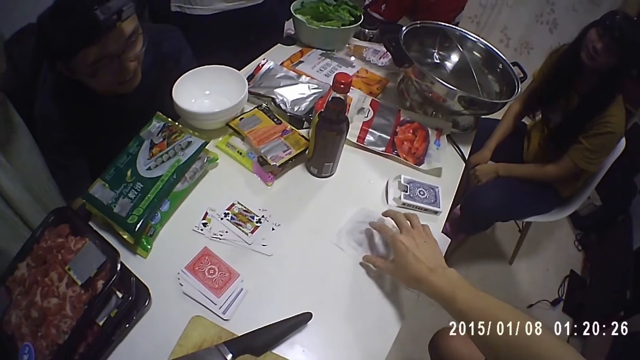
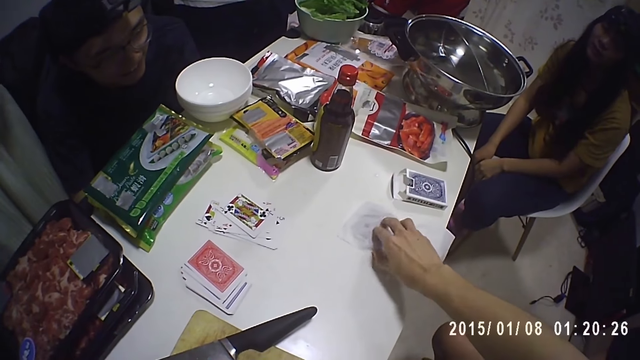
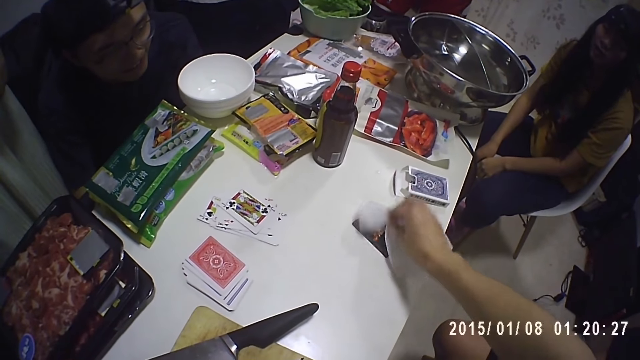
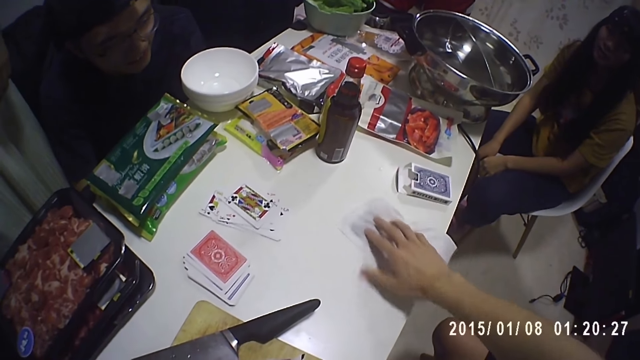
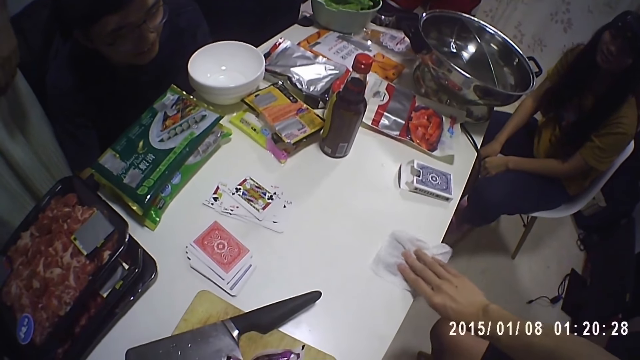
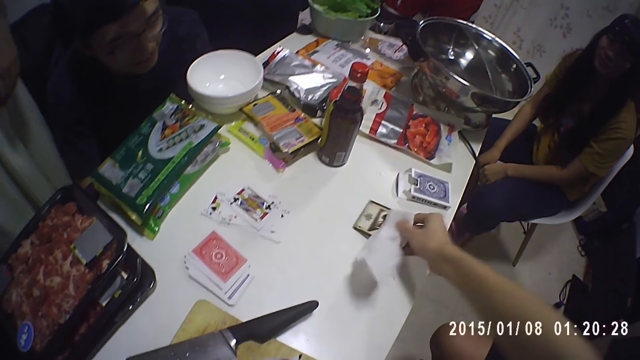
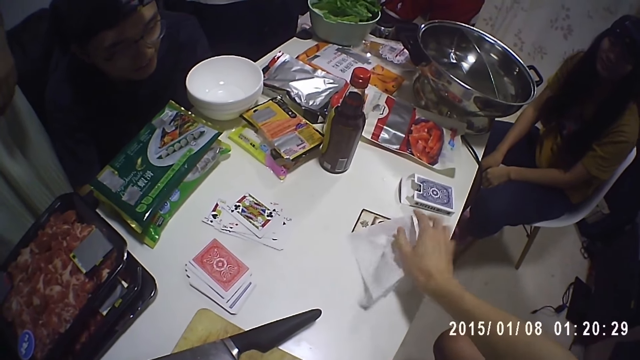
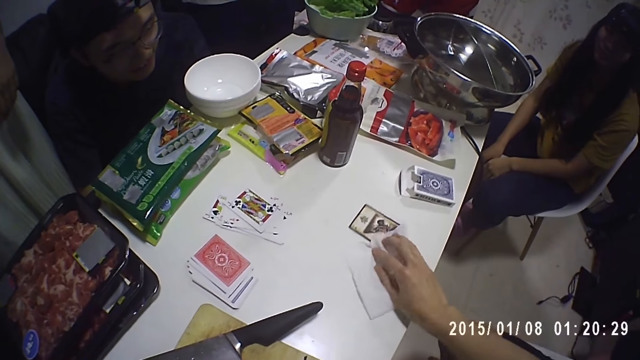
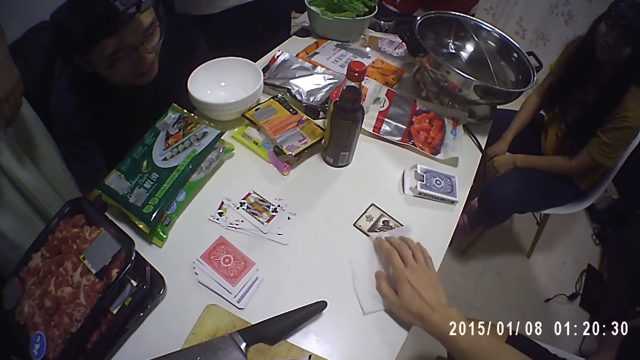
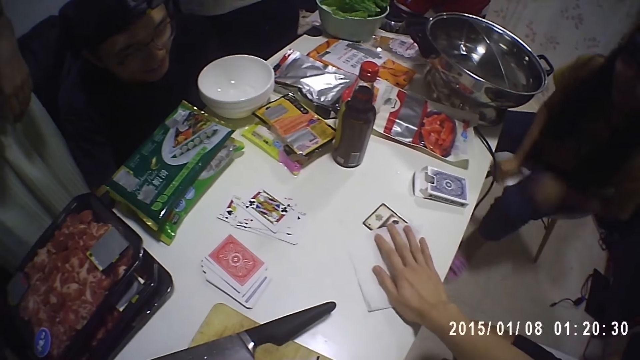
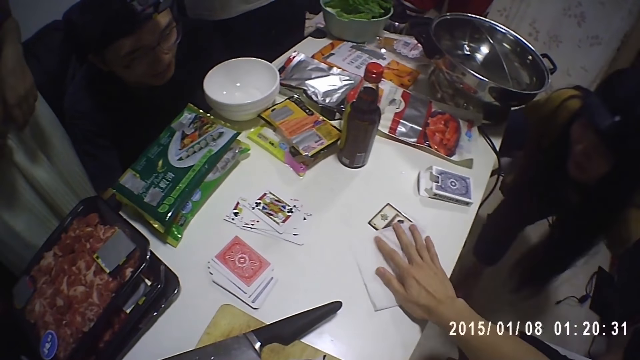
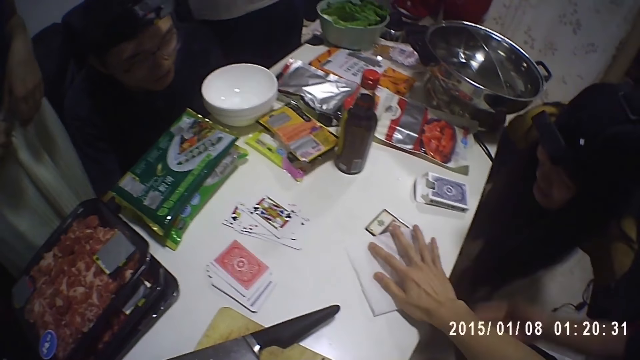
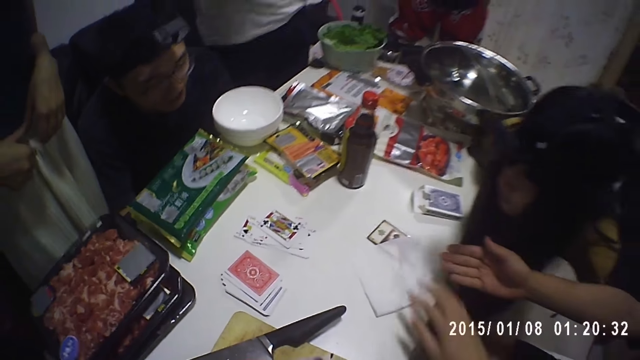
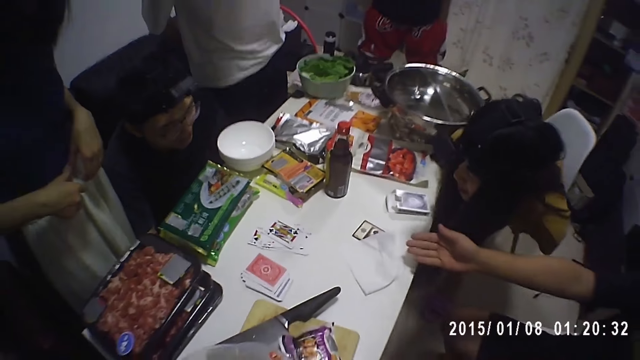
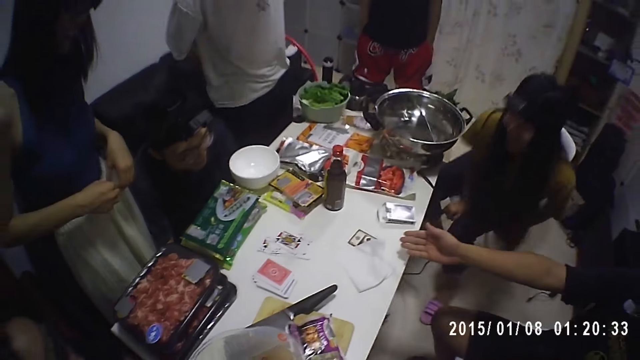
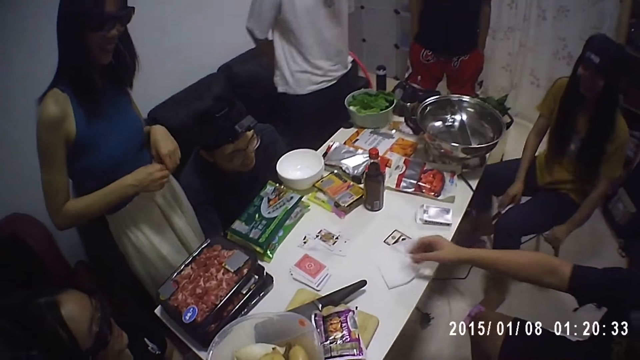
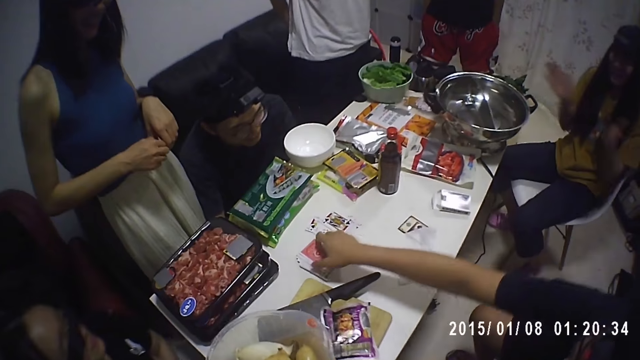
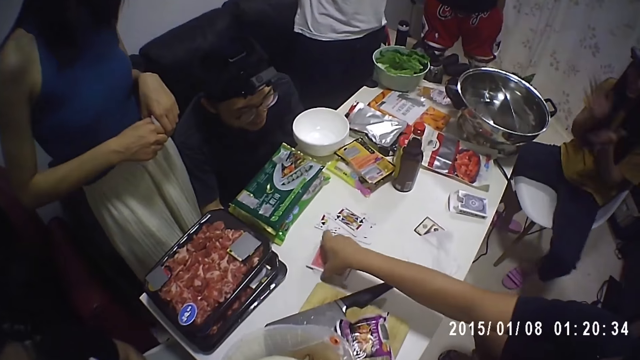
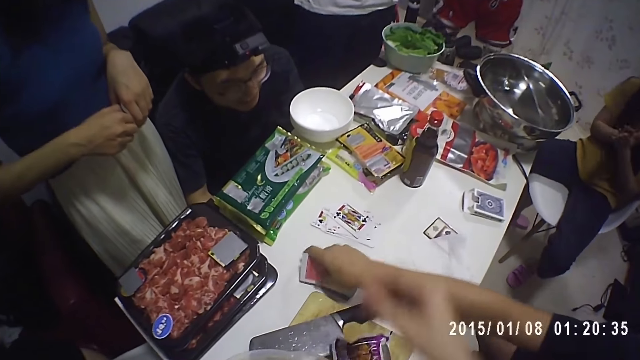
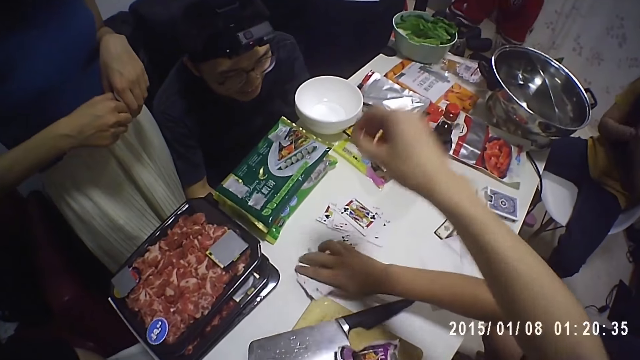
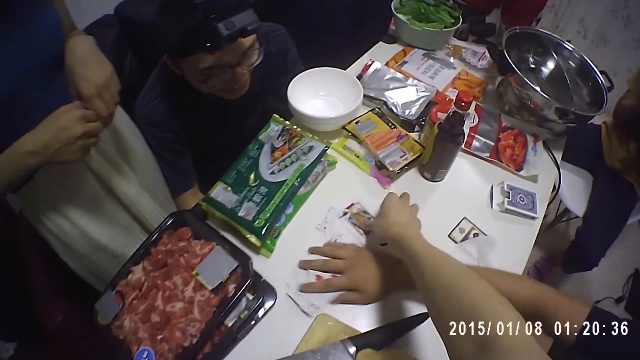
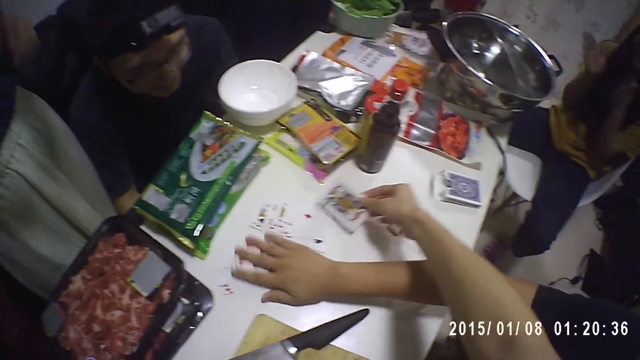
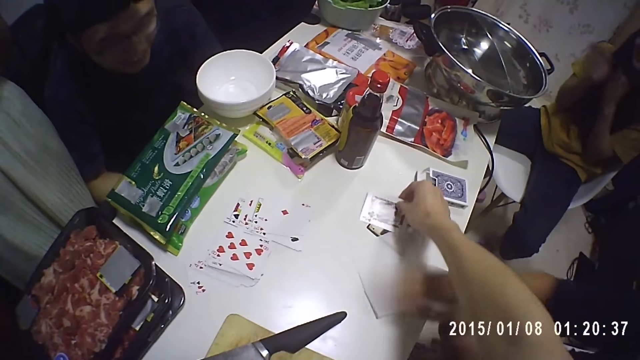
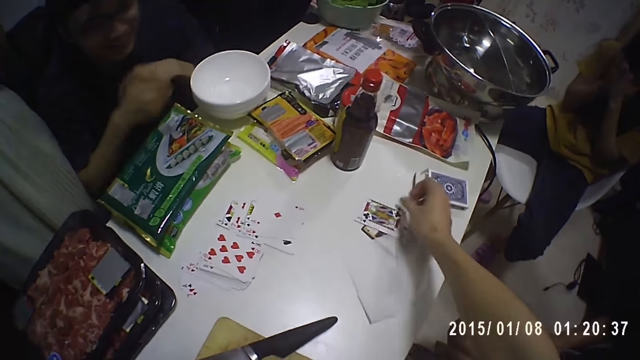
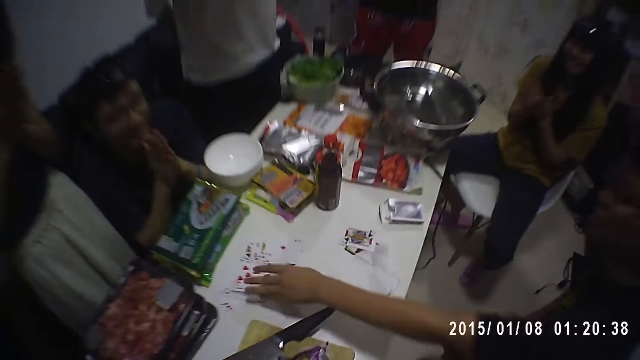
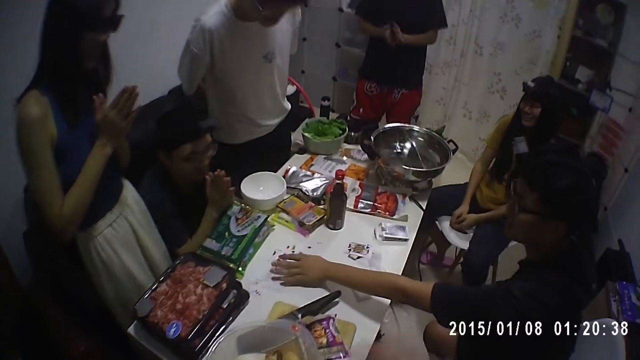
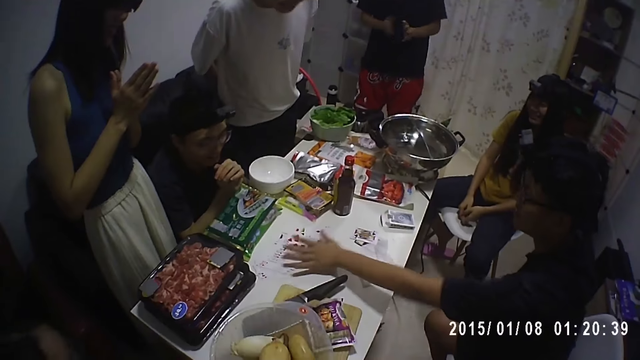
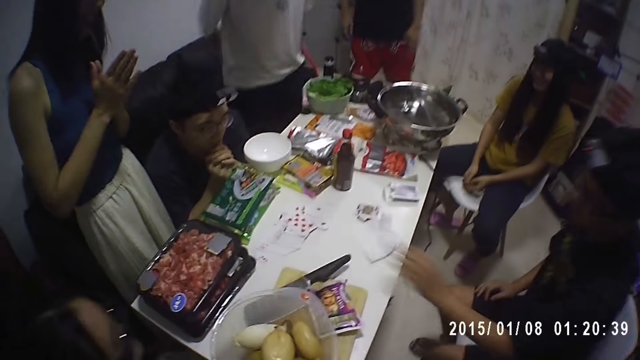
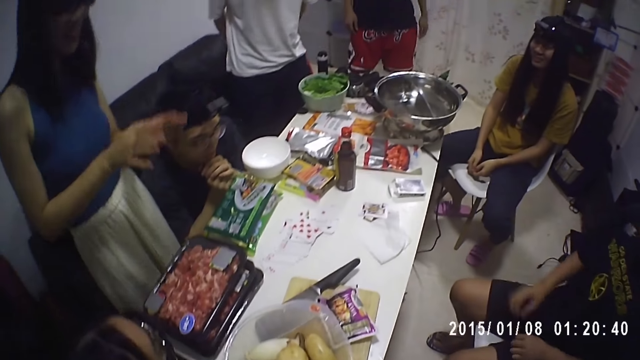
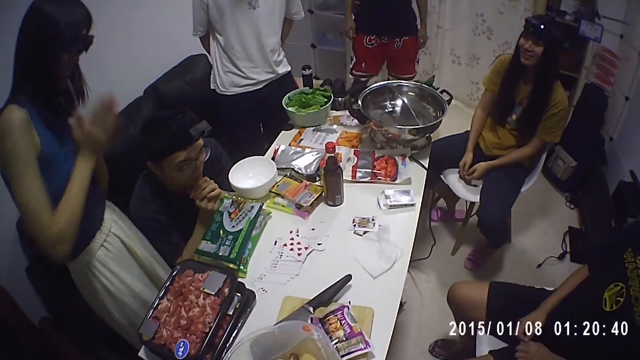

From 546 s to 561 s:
The camera wearer turns a card on the table upside down. A person moves towards a man. The man points at the wrapped card. The man turns the cards on the table and adjusts the cards on the table. A woman claps her hands. The camera wearer arranges the cards on the table. They play a card. A second person claps her hands. A third person claps his hands. The first person claps her hands. A fourth person claps his hands. The man touches the cards on the table. Another man moves some cards on the table with his left hand. The second person stares at the fourth person with folded hands.

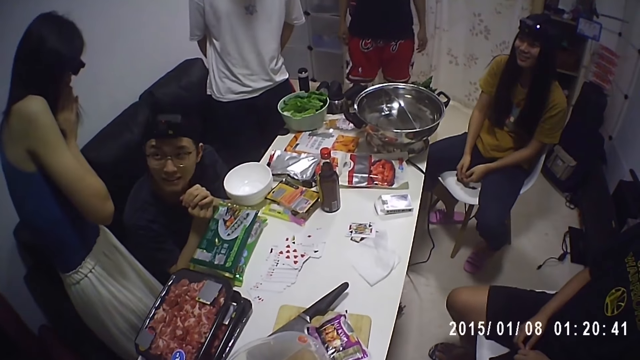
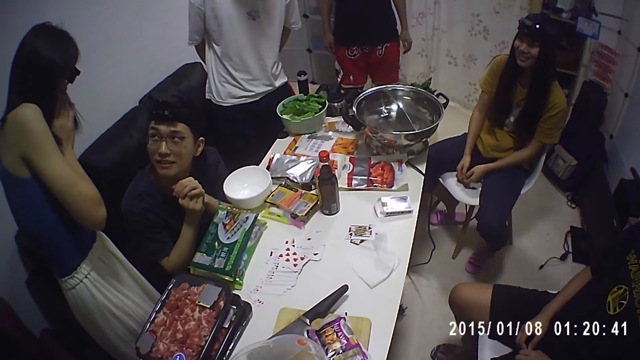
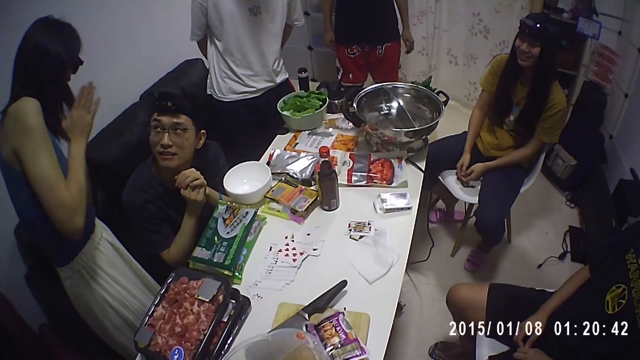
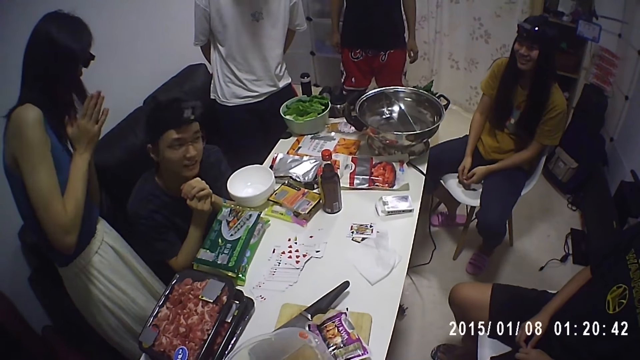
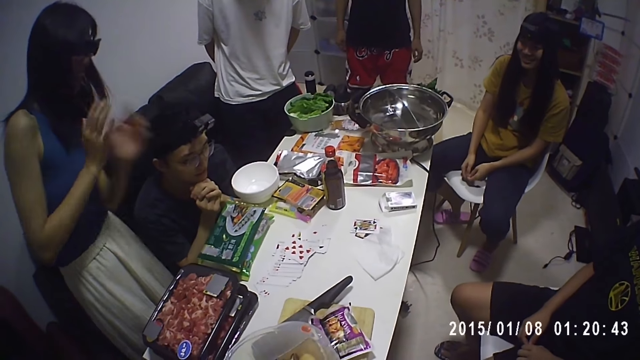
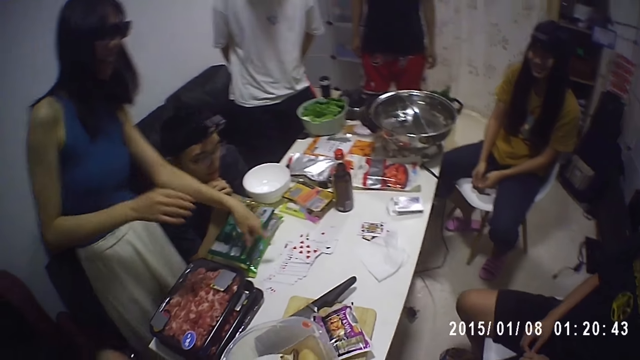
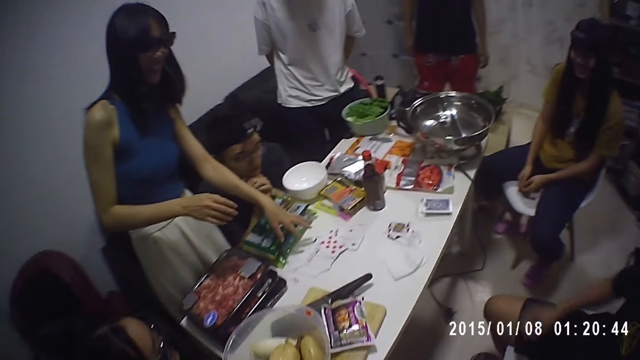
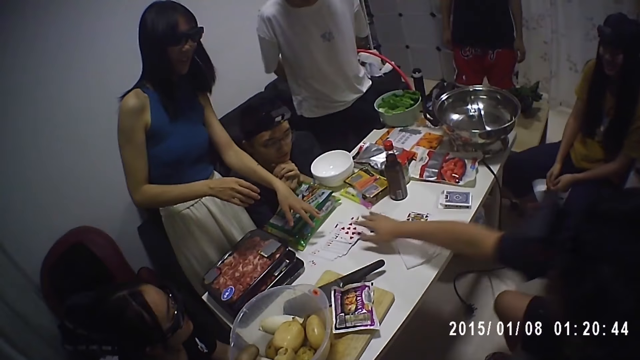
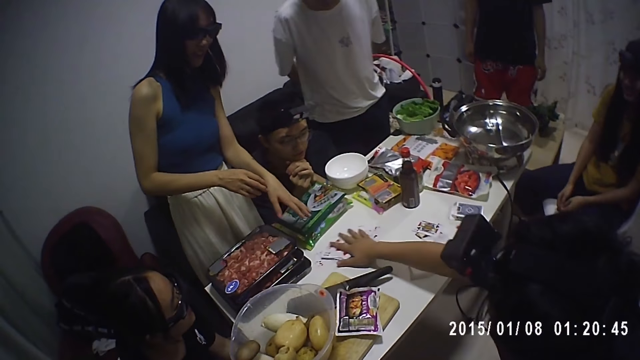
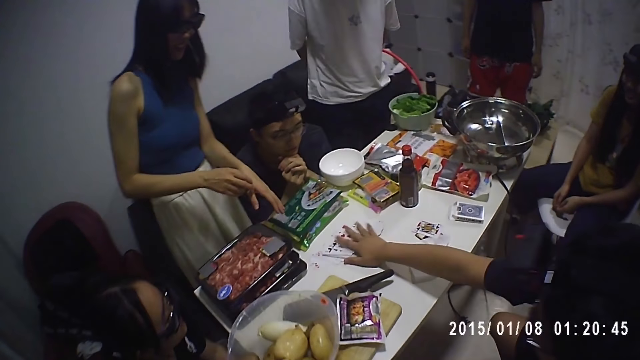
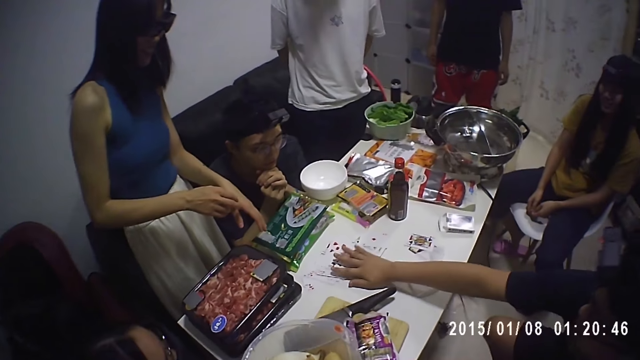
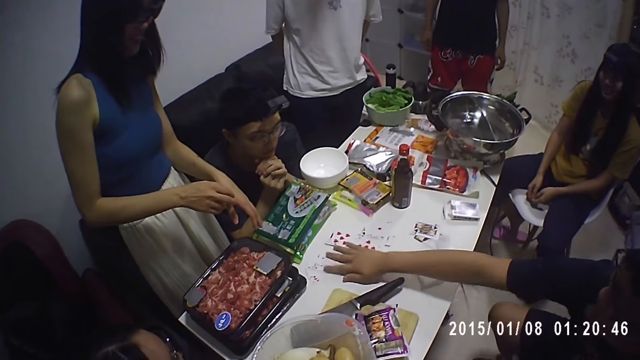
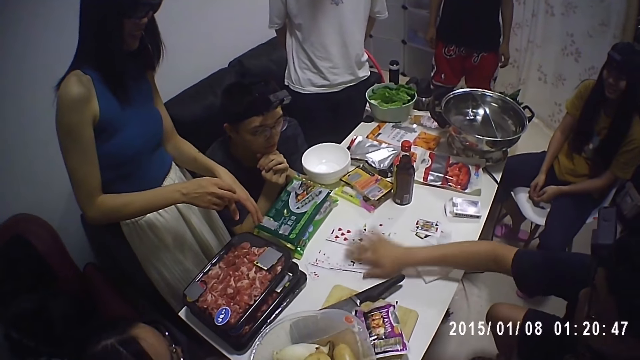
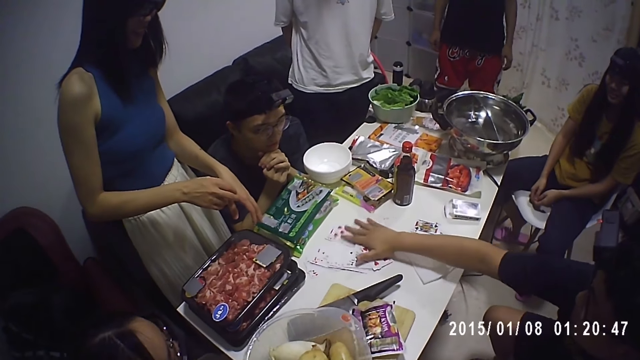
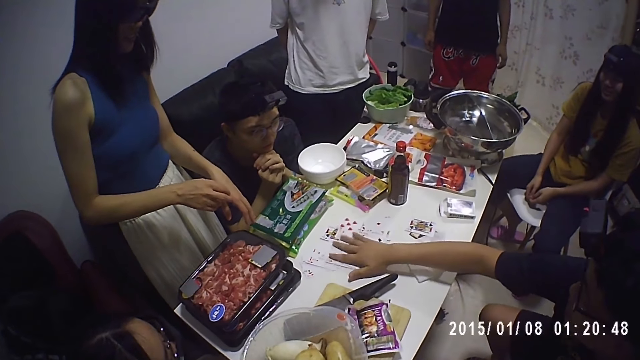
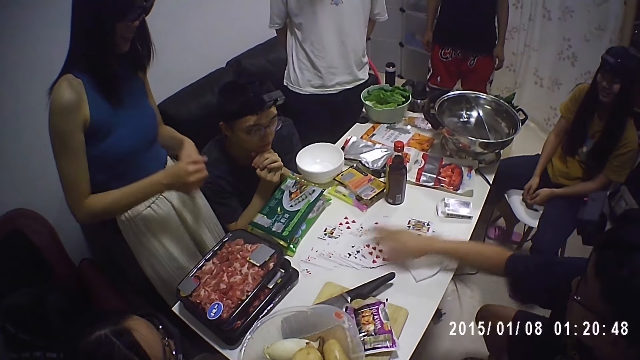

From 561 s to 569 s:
A person points at the cards. A man arranges the cards and moves some cards on the table with his right hand.
